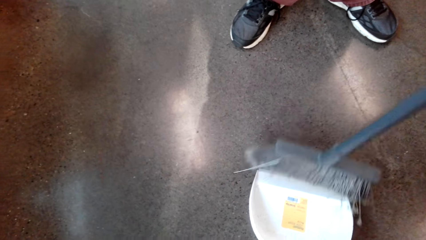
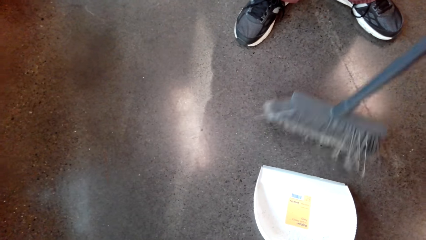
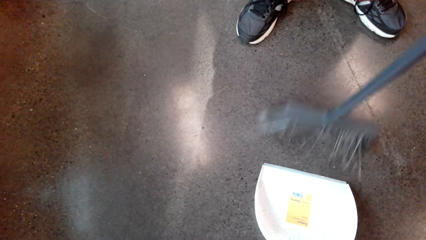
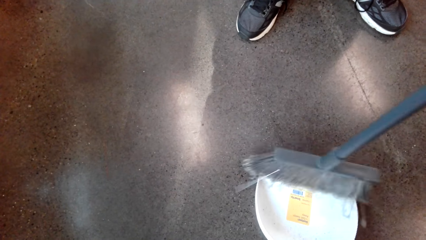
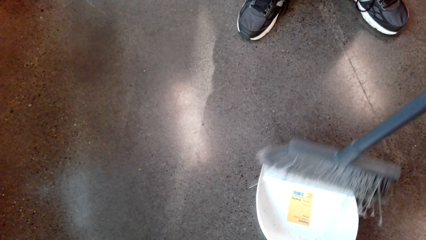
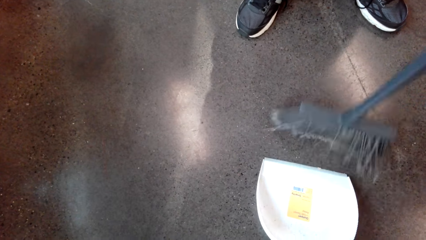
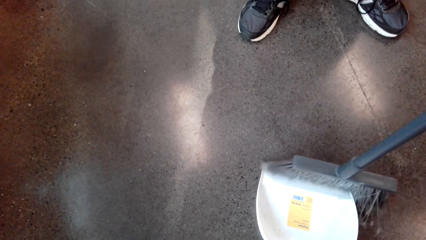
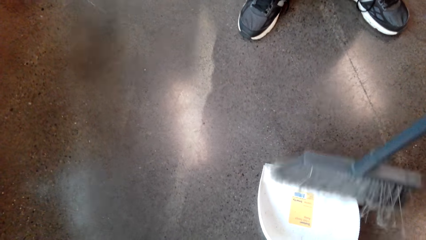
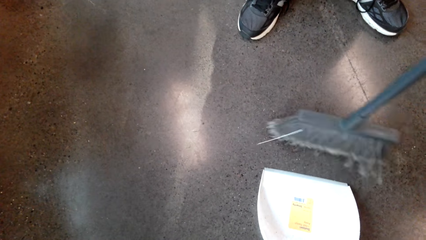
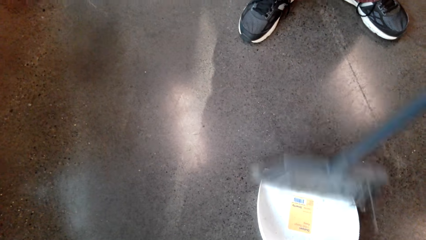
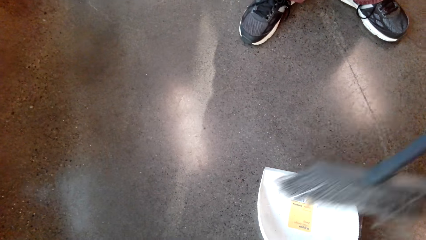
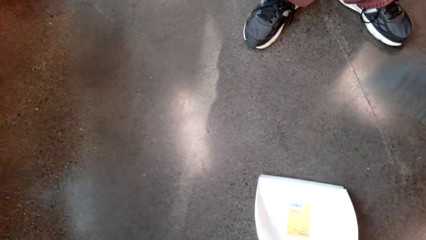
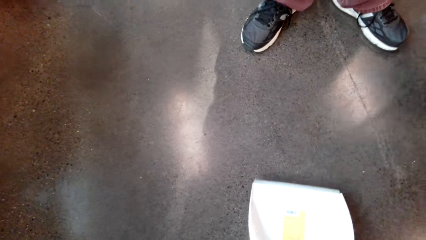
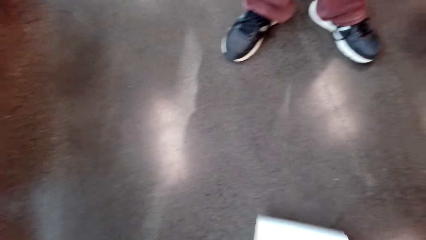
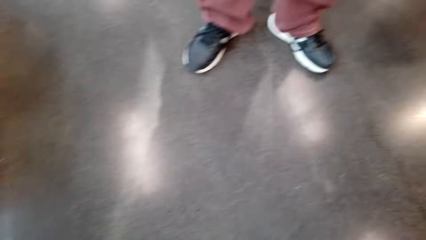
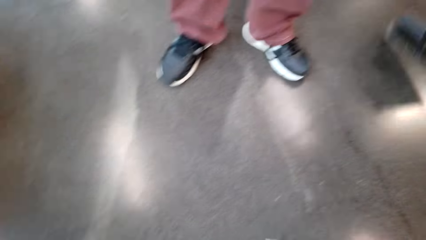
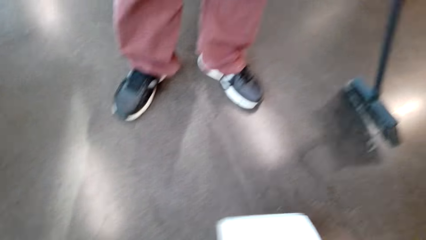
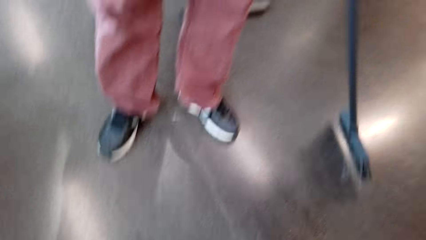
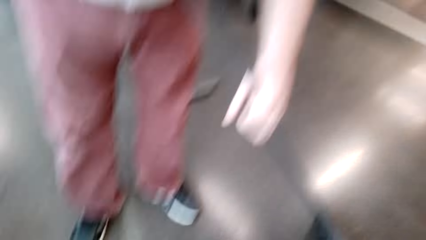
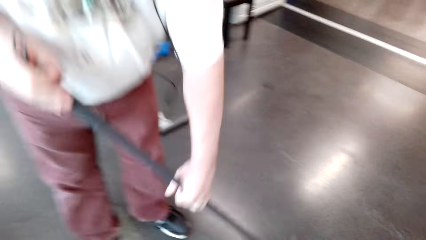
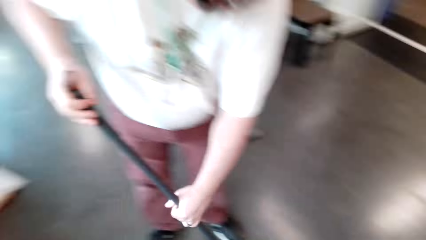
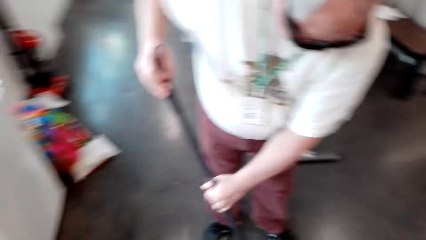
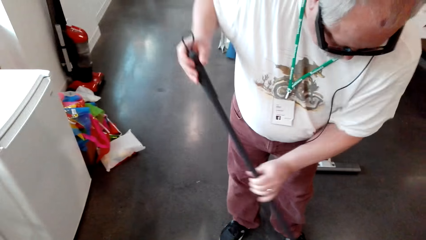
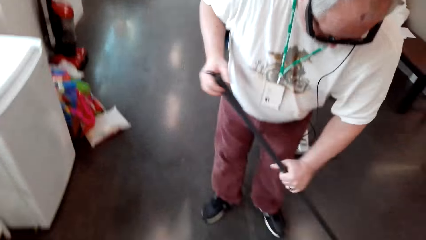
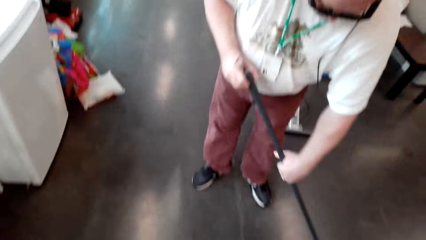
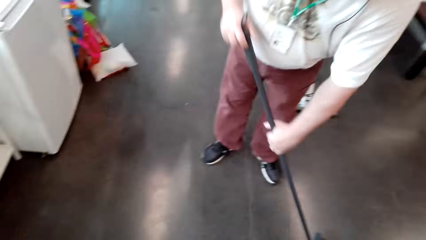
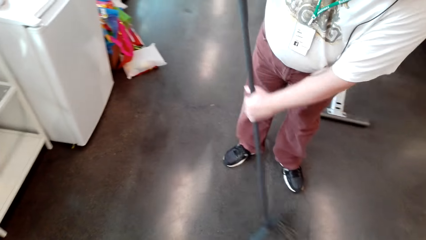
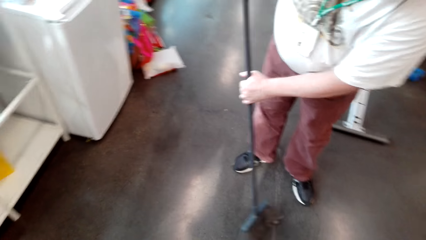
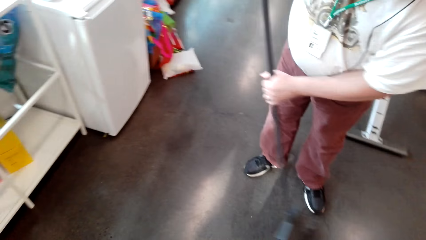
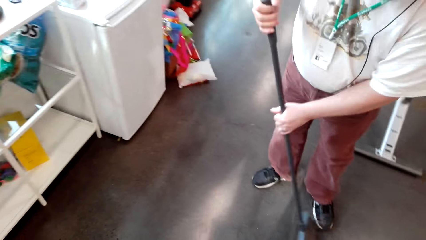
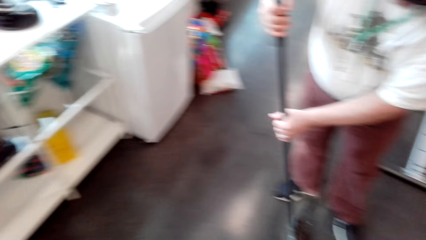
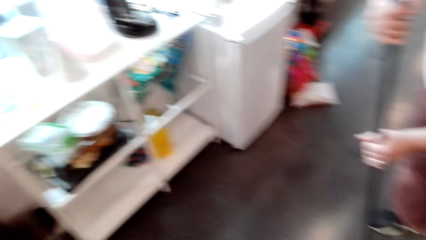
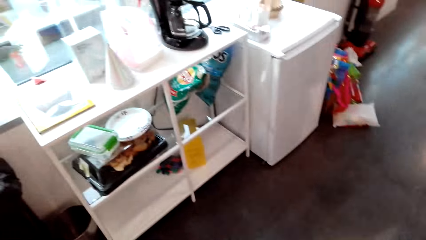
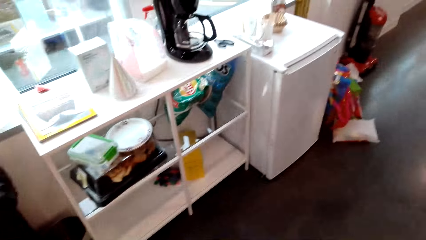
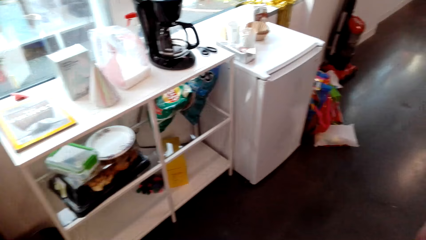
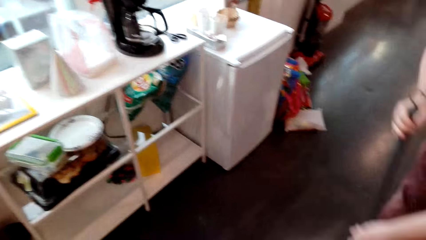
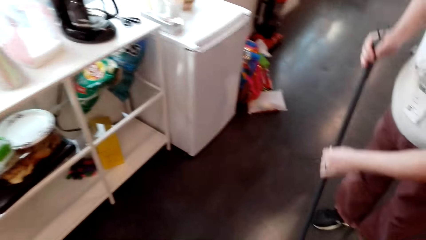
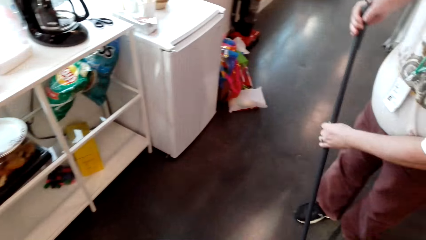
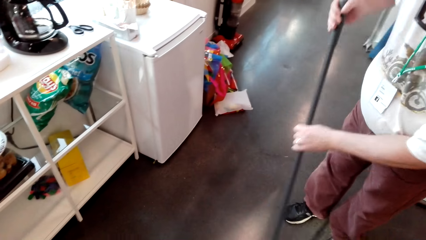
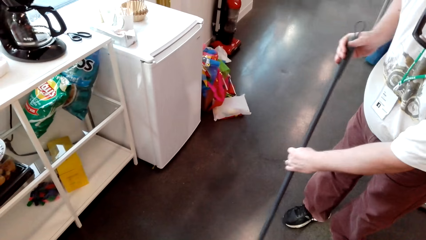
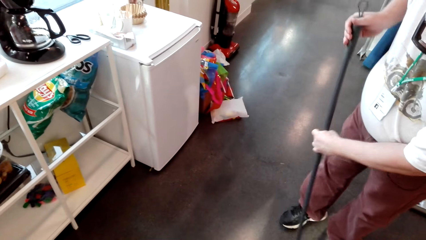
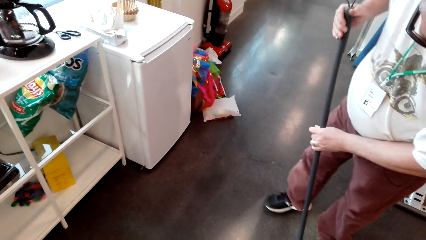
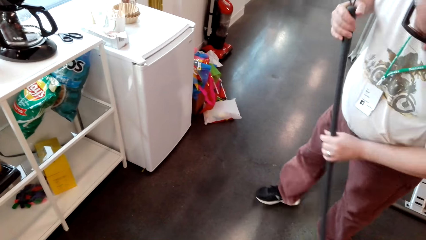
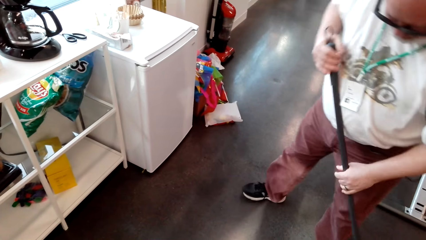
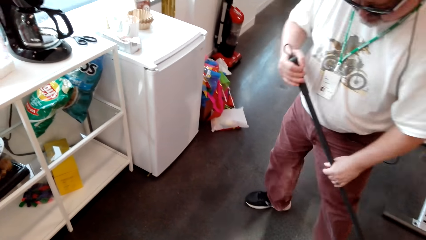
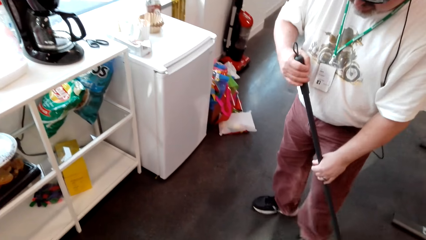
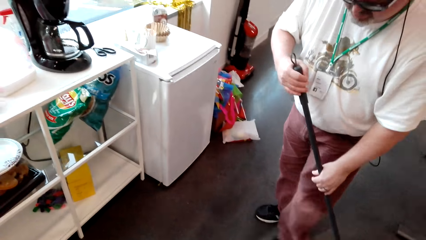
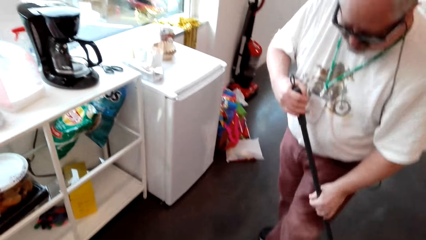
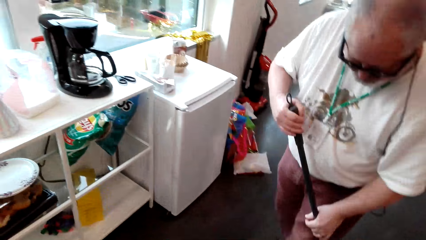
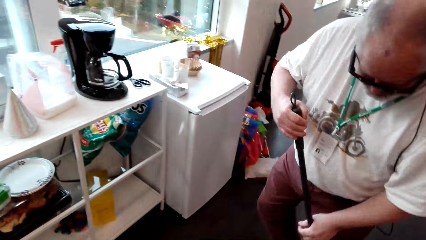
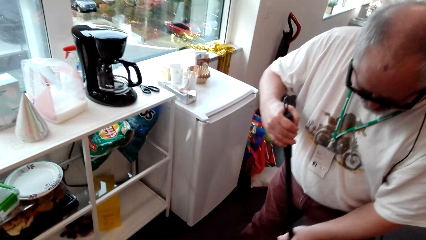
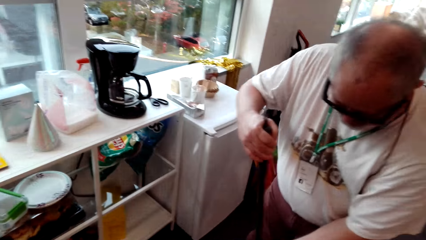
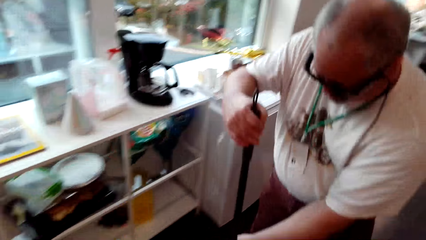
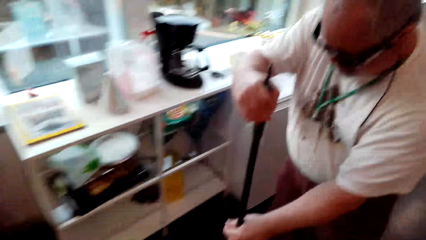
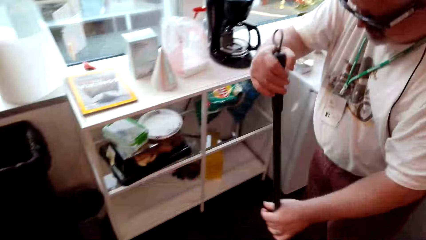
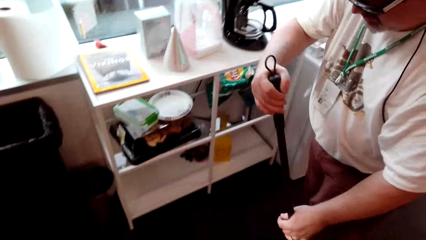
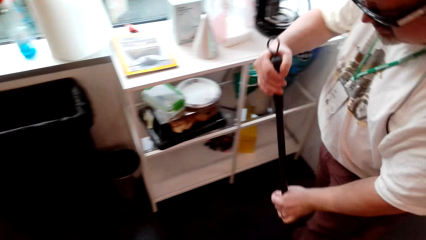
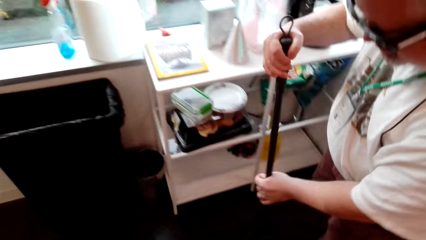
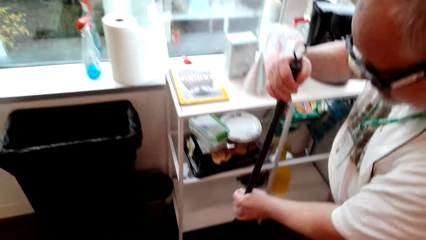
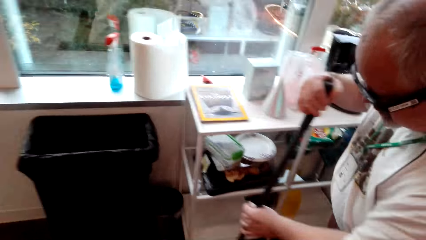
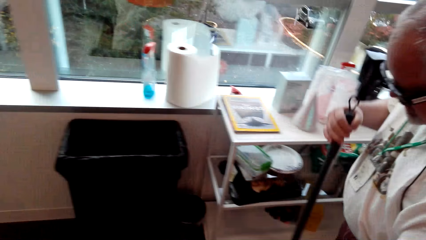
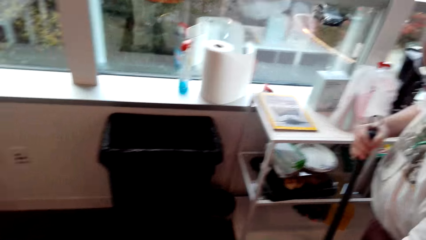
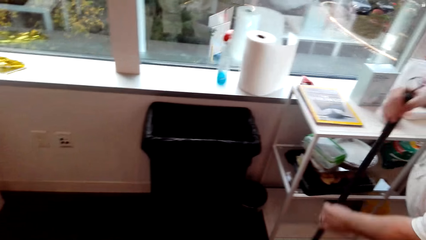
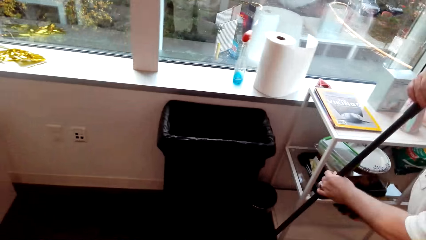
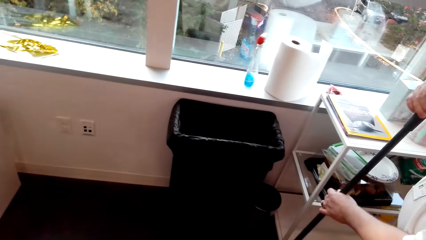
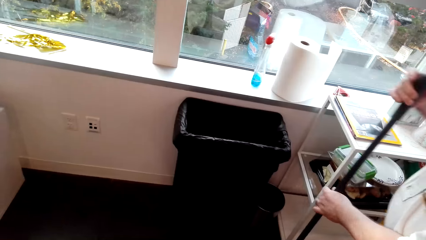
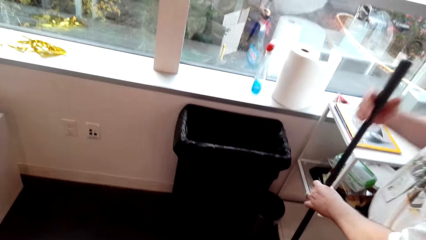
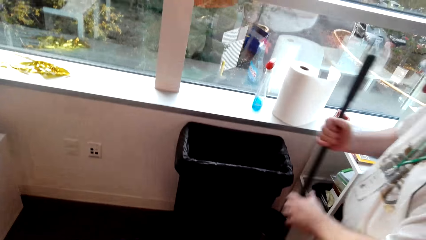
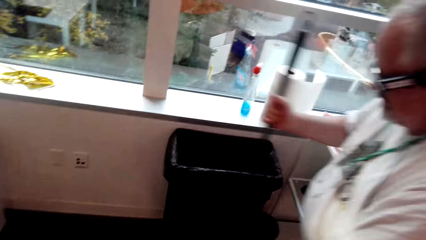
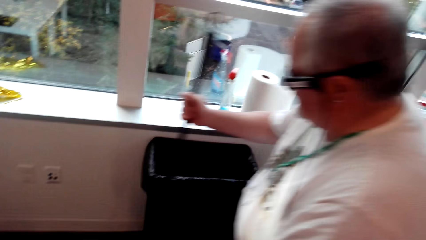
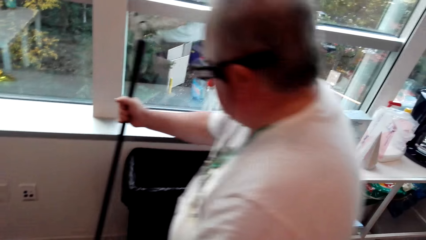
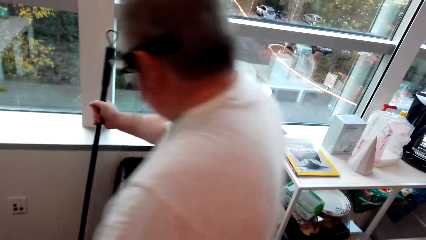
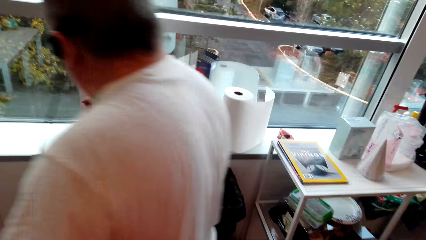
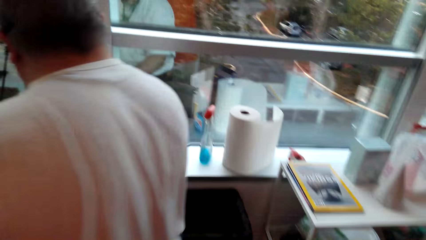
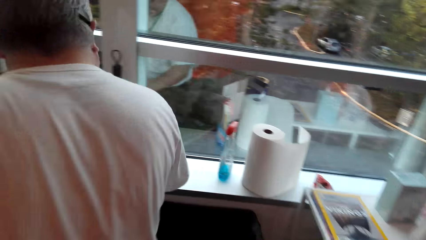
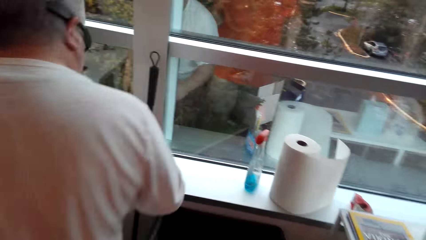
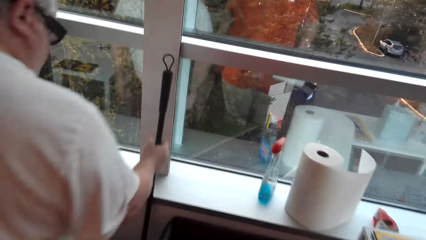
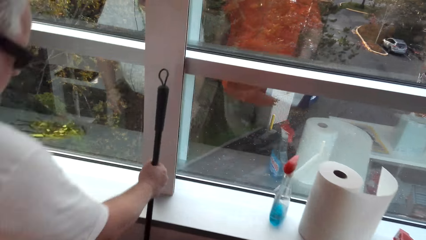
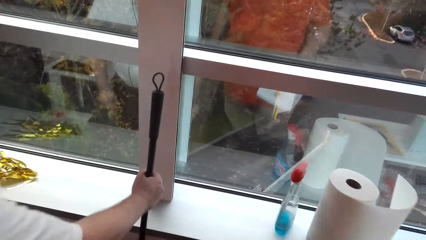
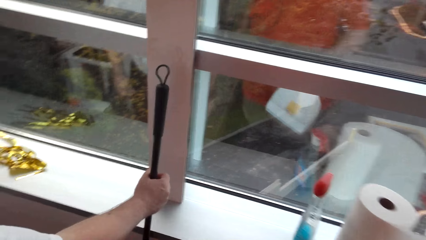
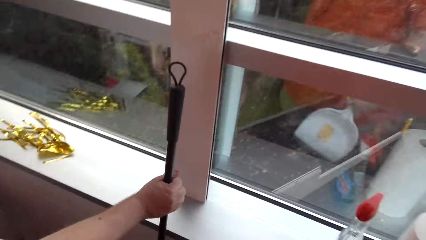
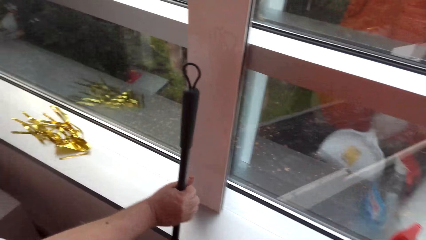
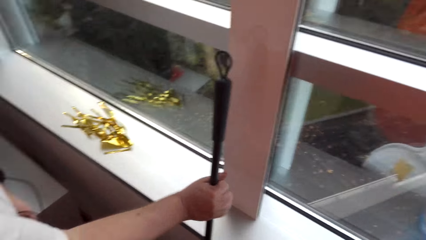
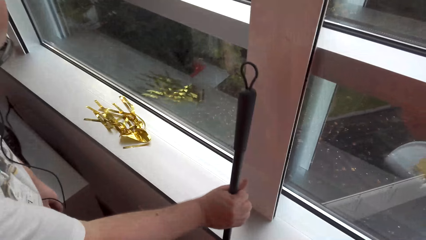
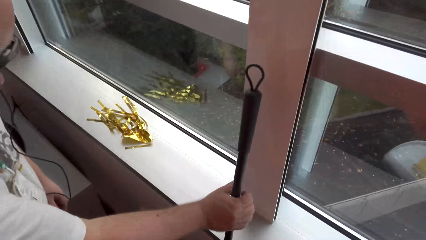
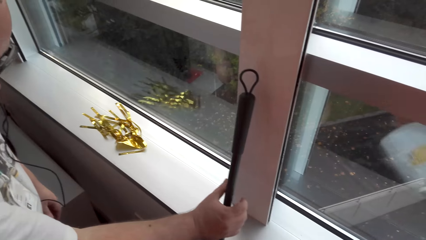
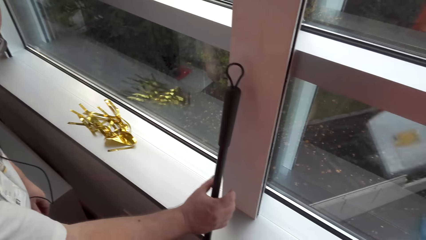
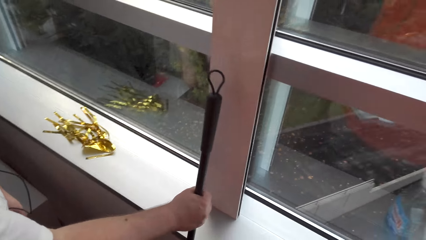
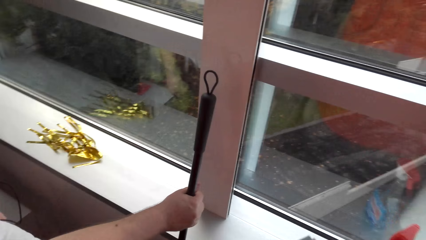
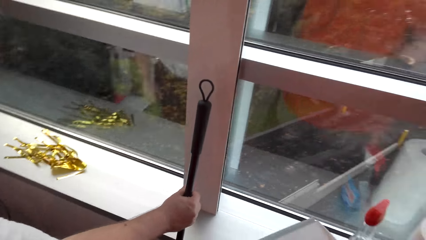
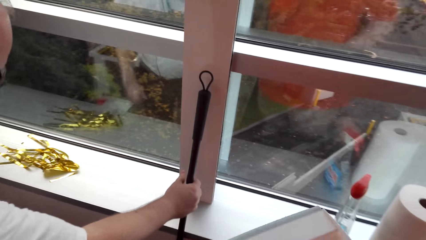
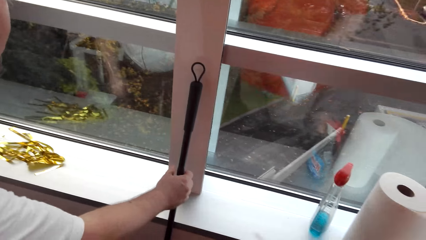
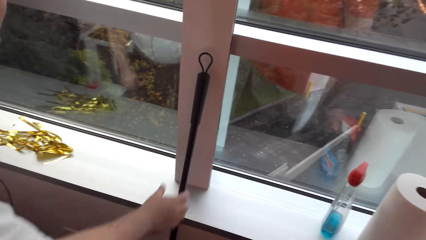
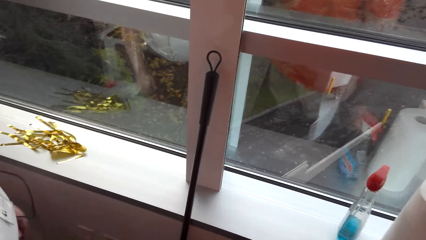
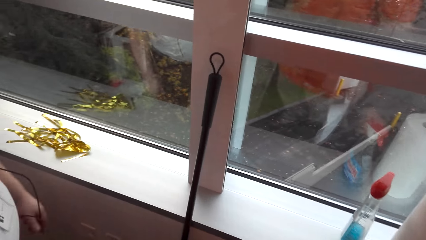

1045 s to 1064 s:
A man sweeps the floor. The man sweeps the floor again and puts down the floor brush.
